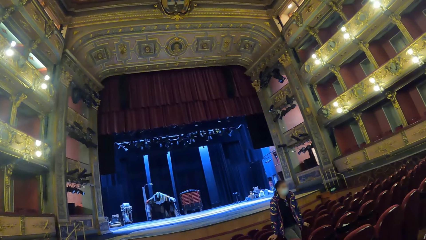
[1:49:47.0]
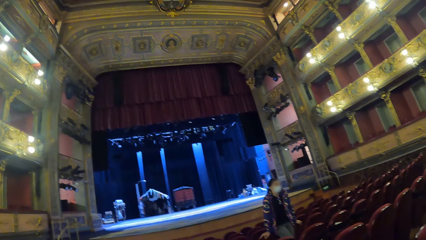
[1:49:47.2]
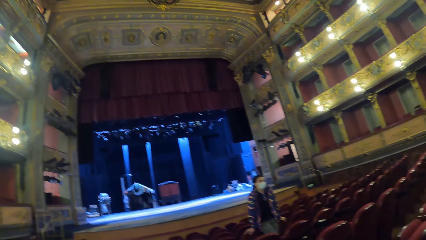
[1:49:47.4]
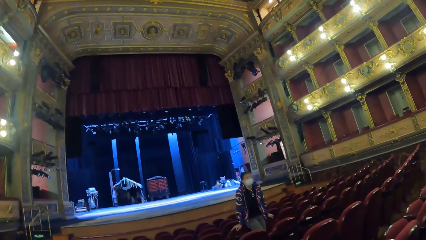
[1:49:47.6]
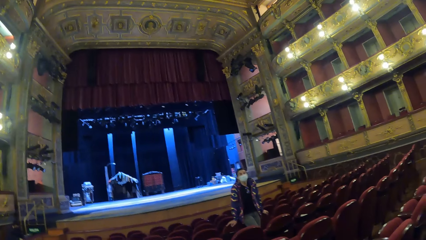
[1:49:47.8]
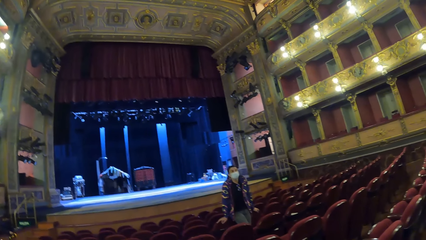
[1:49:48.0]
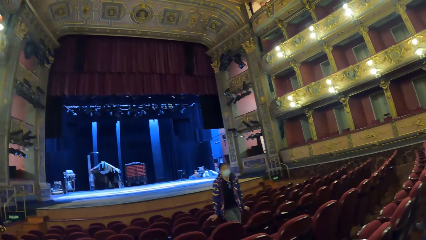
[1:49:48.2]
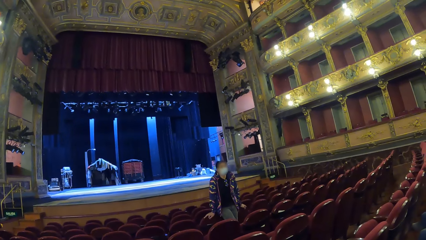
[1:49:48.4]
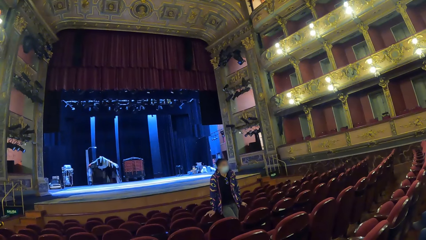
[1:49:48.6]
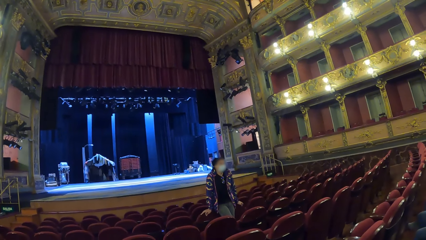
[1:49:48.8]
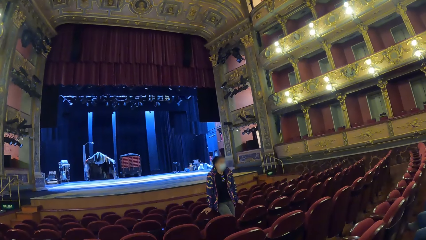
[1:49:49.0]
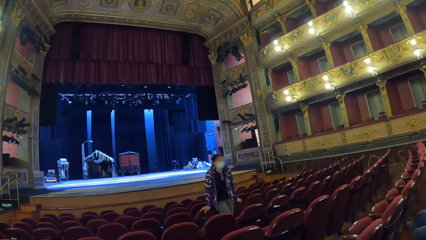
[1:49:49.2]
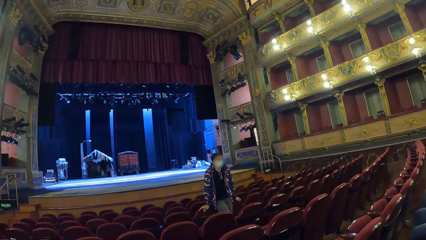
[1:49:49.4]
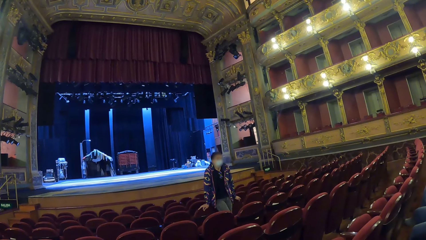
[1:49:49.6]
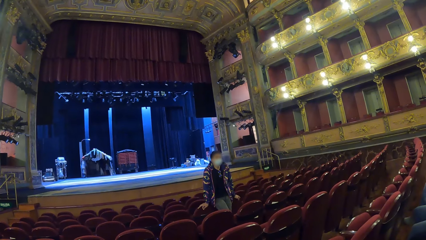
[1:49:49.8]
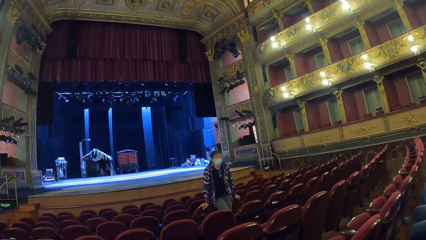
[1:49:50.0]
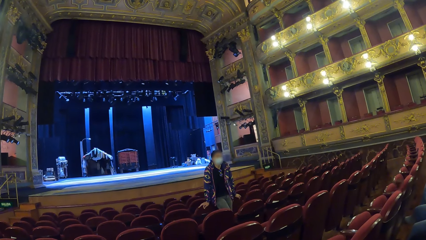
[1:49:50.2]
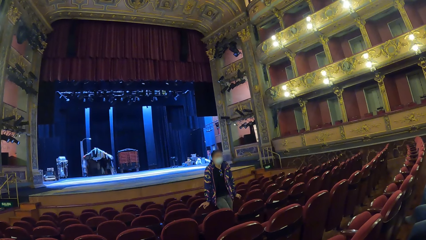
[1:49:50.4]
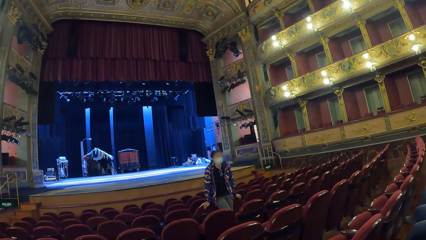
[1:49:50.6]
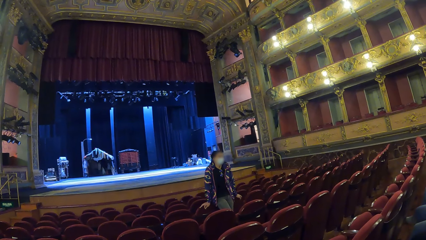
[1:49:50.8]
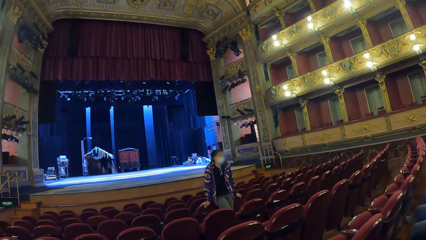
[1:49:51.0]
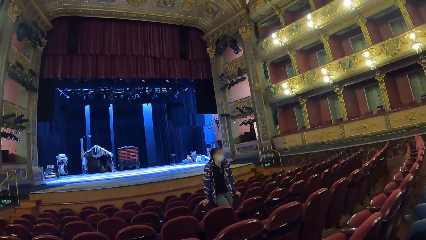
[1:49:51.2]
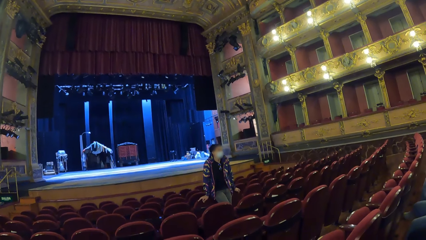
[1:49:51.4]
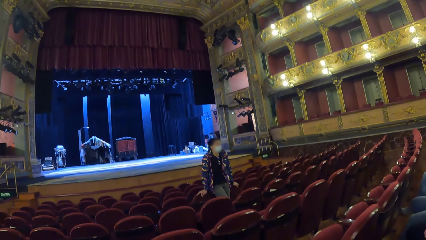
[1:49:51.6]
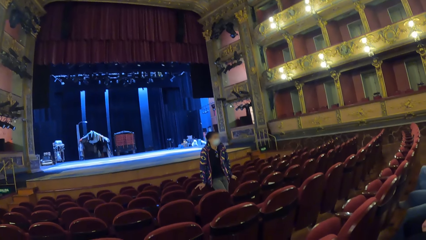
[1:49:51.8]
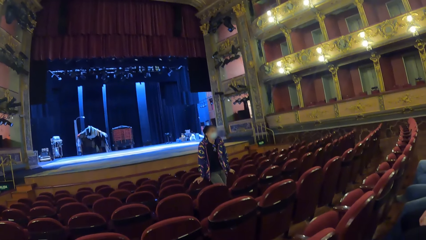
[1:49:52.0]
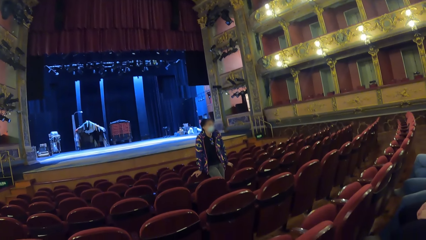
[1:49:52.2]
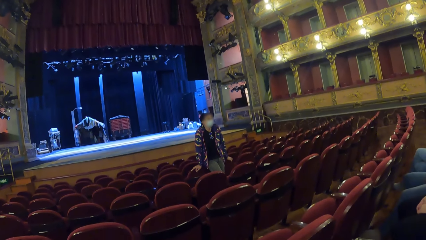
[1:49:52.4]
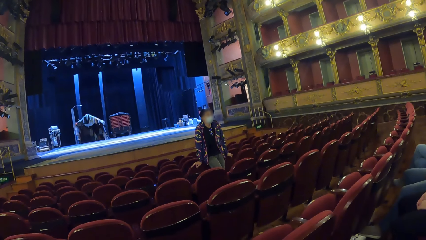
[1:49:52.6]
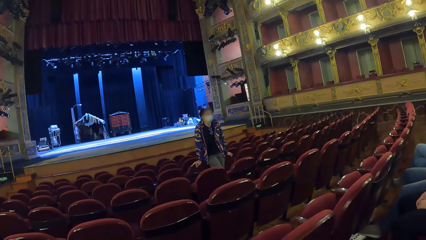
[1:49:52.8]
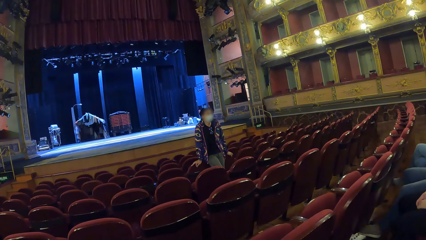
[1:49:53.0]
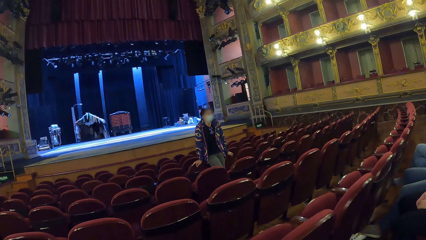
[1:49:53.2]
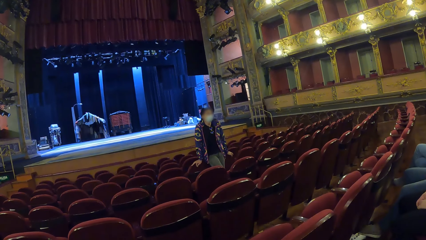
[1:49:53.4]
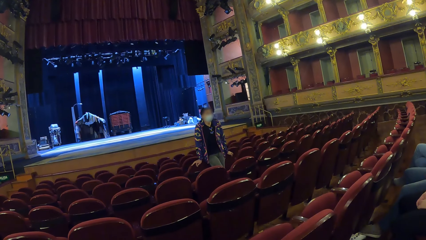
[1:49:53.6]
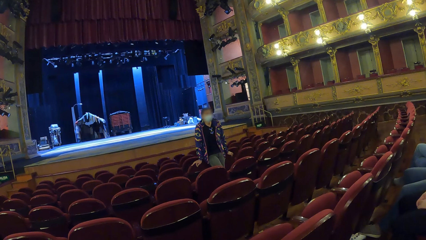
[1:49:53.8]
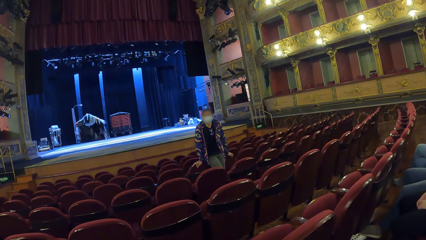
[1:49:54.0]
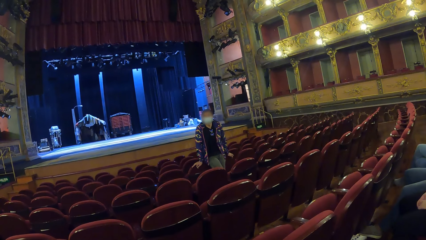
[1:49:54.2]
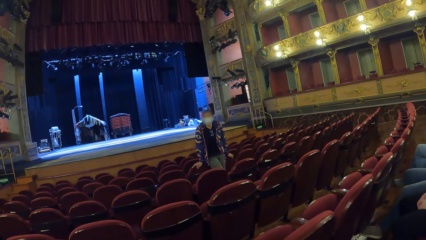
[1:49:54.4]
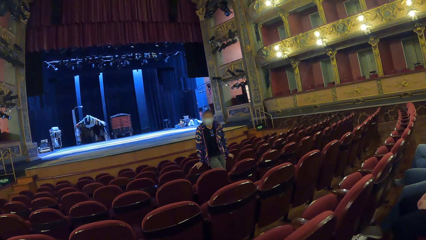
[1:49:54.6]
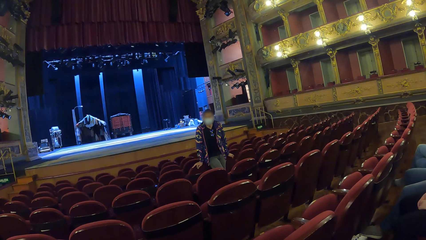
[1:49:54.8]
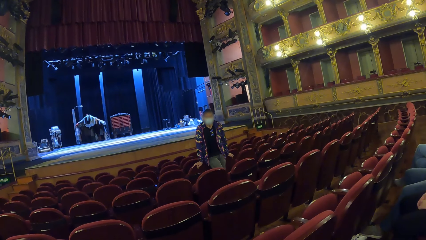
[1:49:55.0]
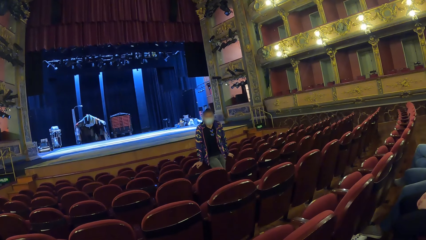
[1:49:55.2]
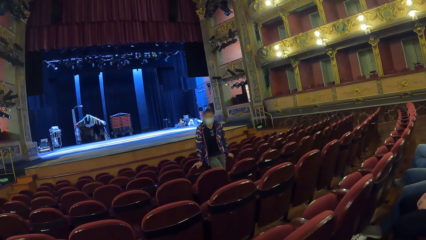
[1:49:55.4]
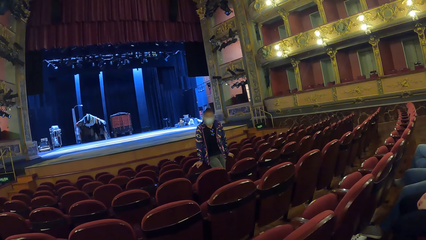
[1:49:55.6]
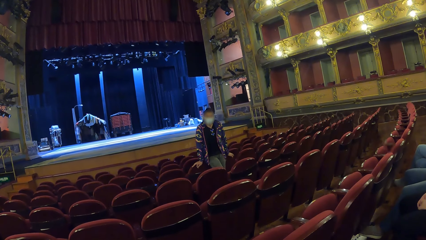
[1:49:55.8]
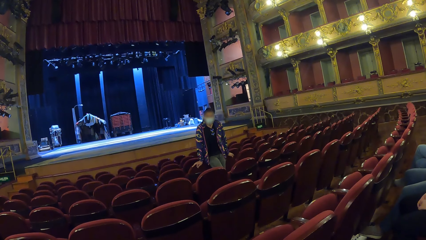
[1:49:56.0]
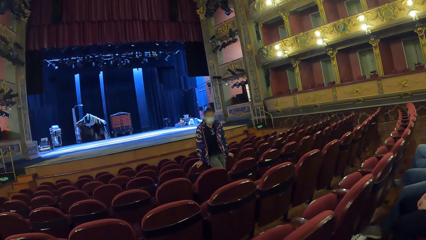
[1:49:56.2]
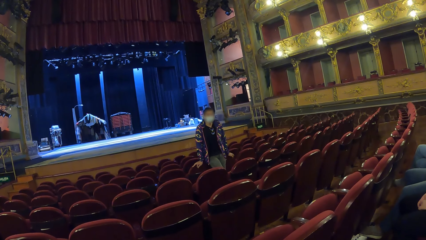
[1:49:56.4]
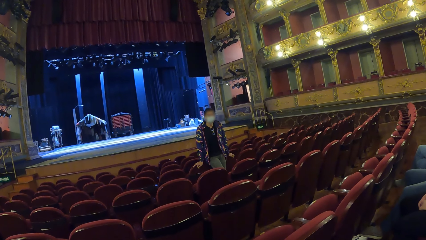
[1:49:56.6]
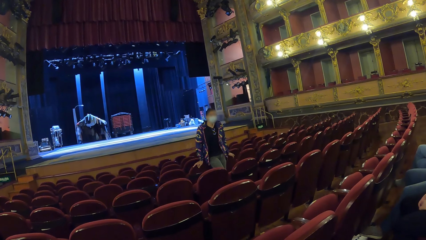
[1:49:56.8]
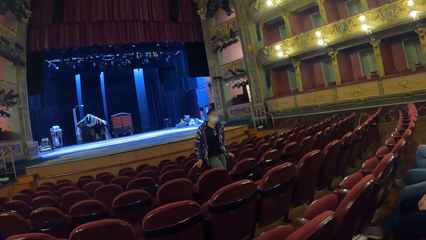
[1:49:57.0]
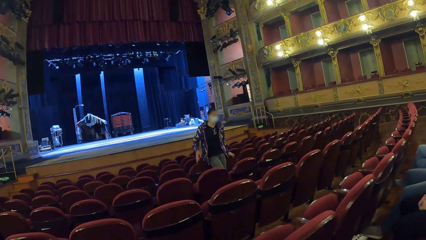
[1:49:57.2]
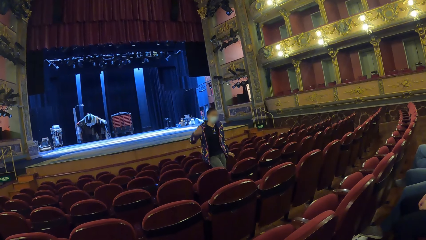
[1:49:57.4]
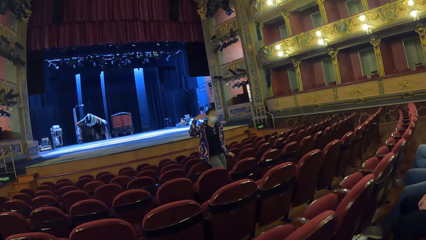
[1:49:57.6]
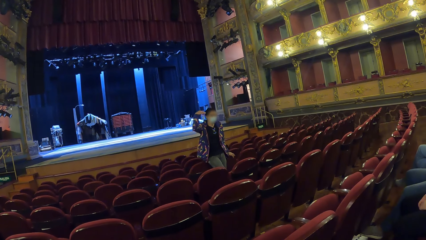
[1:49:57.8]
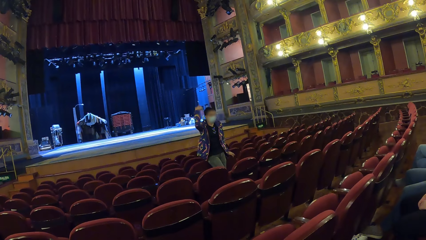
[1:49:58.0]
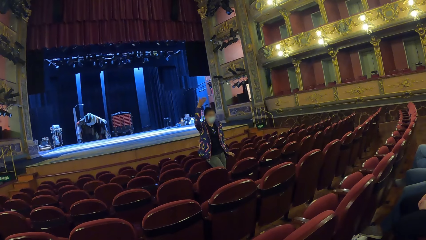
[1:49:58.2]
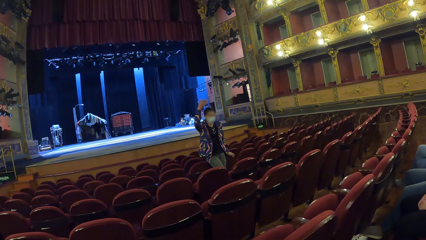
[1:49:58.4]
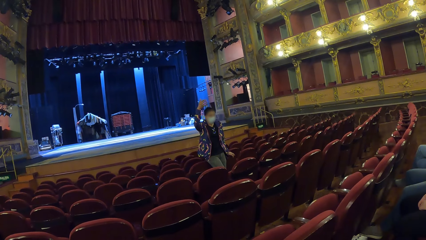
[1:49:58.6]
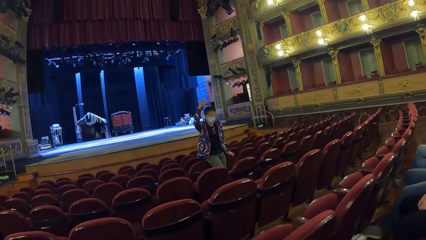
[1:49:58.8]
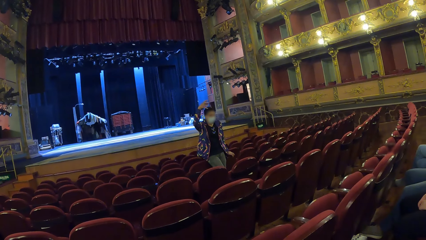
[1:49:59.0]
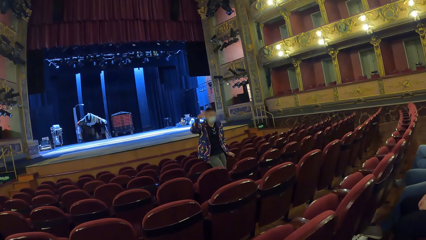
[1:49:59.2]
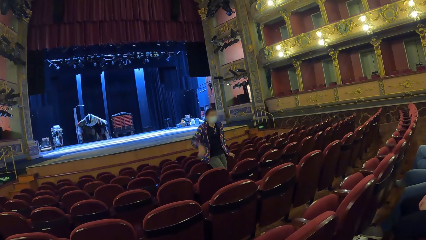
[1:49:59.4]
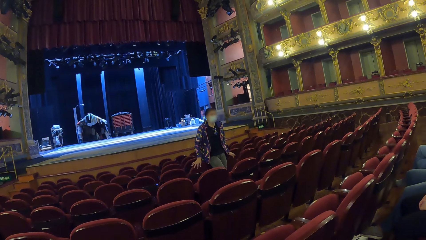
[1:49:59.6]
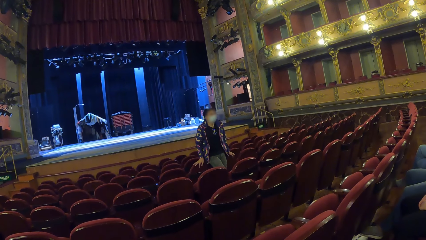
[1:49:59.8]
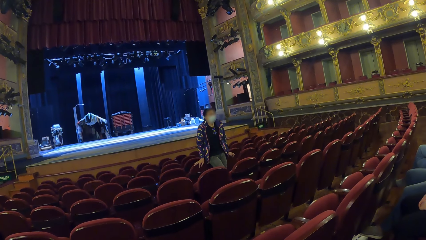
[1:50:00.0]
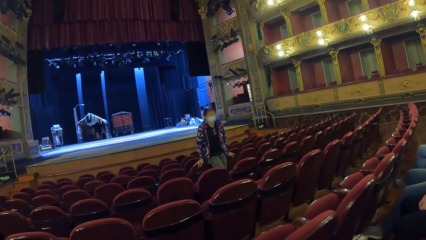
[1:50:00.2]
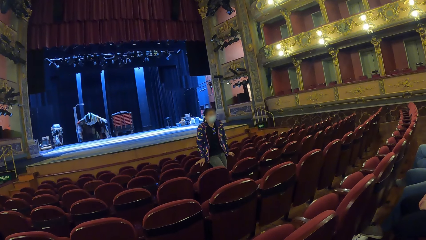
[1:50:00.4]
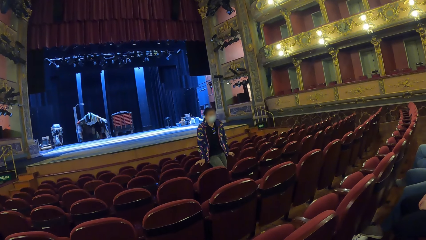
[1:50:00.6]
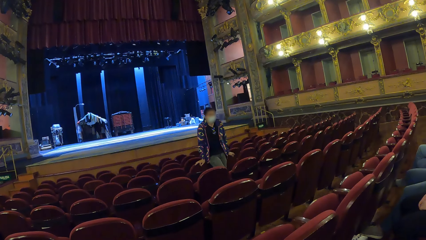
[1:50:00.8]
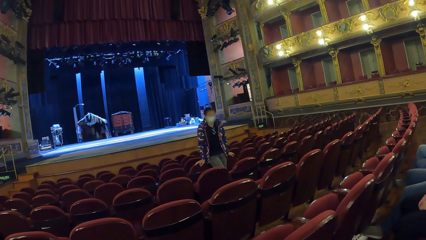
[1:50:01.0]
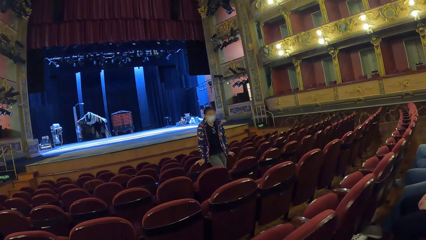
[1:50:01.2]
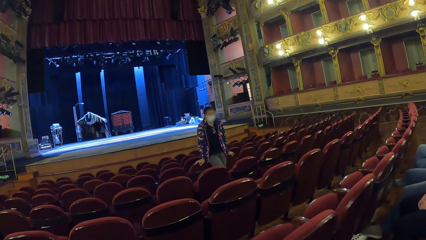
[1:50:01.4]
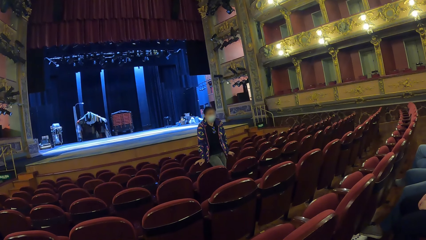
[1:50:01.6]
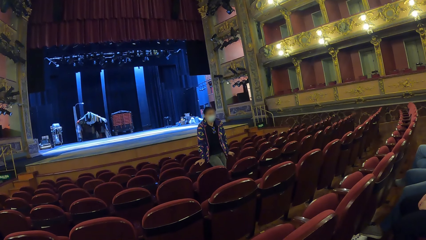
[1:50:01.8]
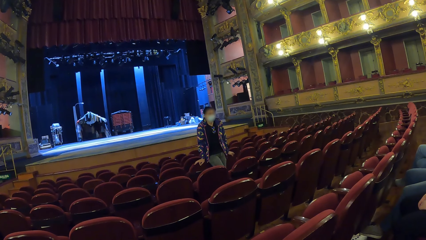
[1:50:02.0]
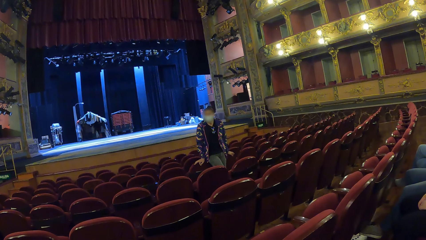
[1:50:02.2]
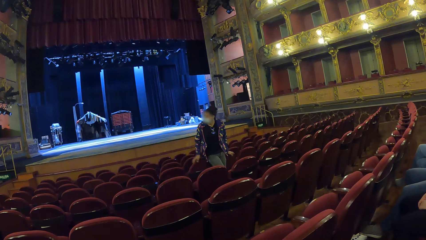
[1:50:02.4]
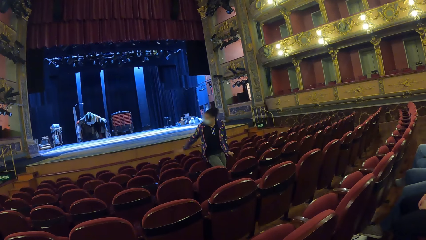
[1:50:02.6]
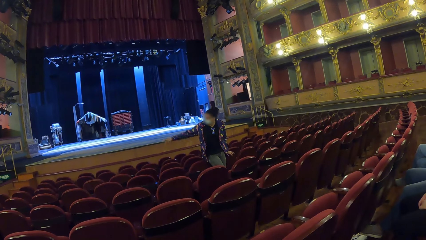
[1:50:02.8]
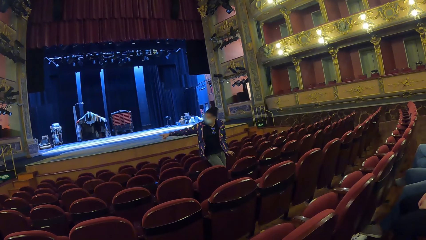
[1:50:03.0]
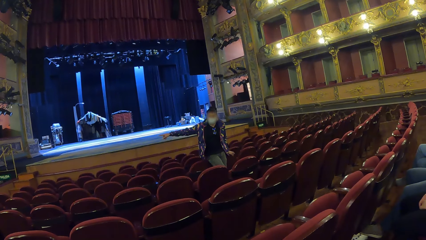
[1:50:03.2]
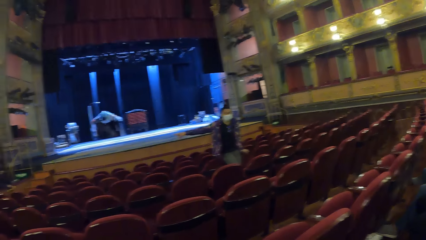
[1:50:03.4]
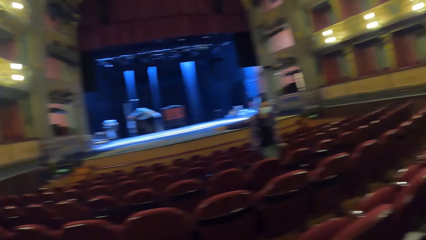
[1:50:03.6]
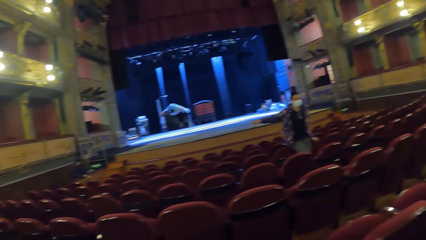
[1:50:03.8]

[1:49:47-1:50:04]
The camera wearer looks at a woman. The woman raises her hand. The woman holds the chair. The camera wearer looks at the woman. The woman points with her hand. The camera wearer looks around.
